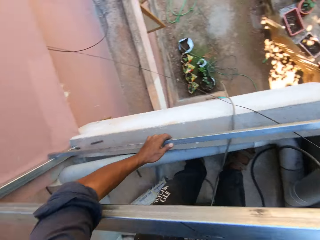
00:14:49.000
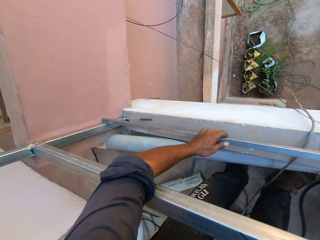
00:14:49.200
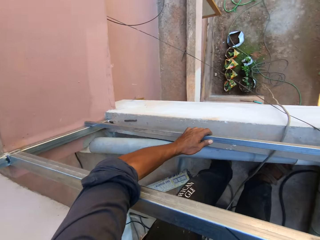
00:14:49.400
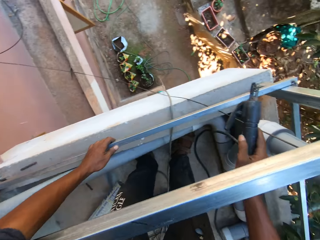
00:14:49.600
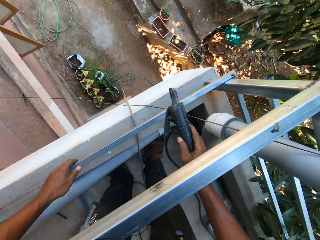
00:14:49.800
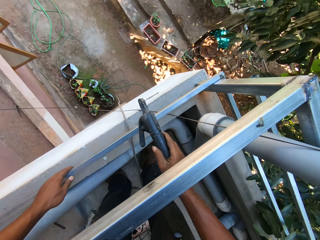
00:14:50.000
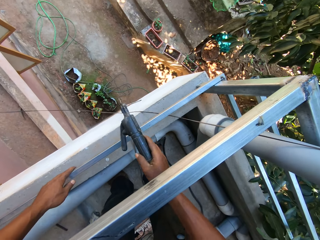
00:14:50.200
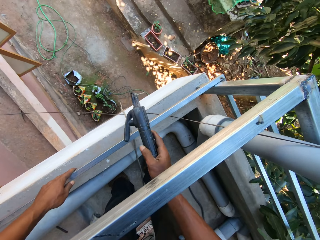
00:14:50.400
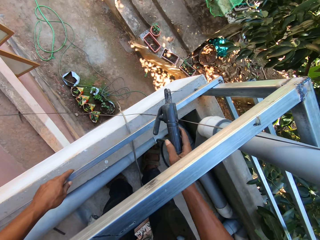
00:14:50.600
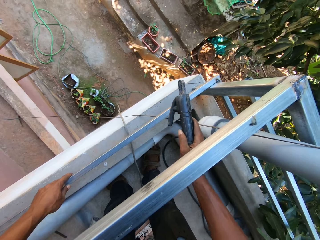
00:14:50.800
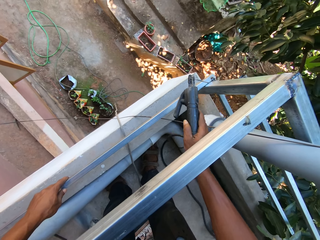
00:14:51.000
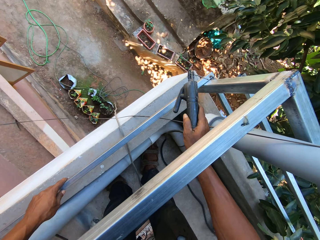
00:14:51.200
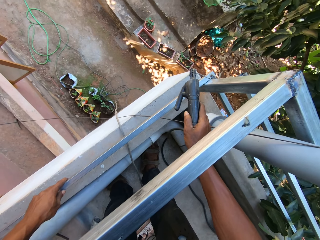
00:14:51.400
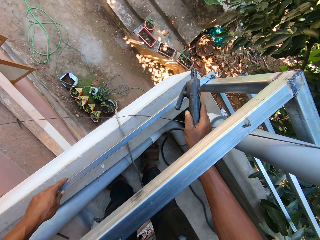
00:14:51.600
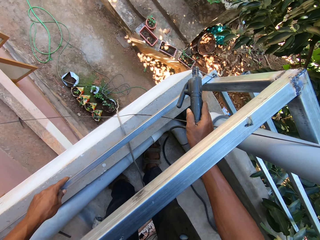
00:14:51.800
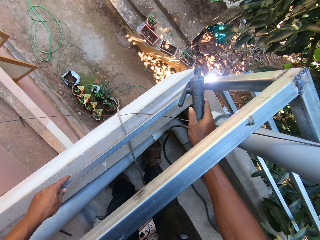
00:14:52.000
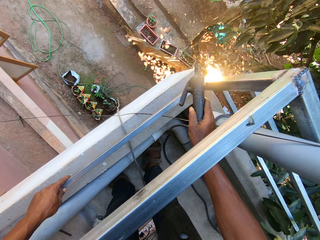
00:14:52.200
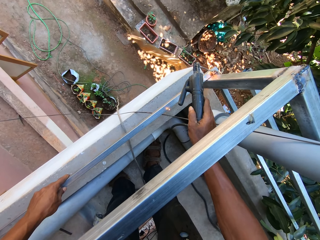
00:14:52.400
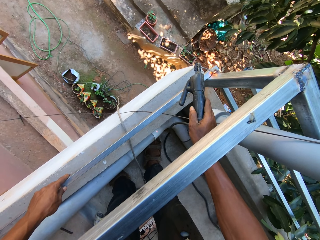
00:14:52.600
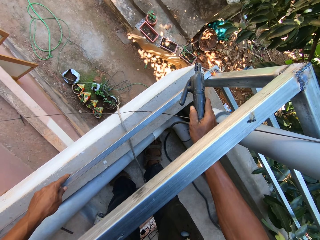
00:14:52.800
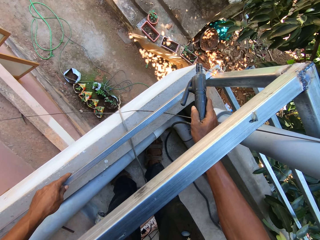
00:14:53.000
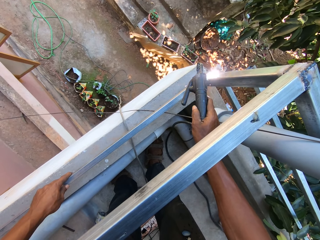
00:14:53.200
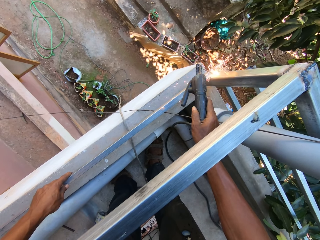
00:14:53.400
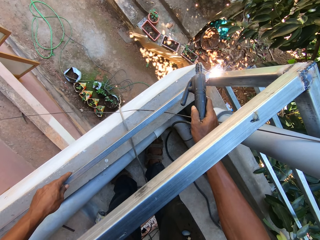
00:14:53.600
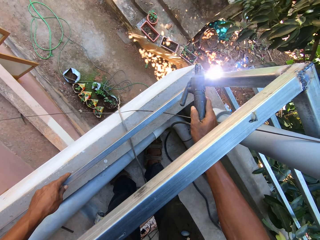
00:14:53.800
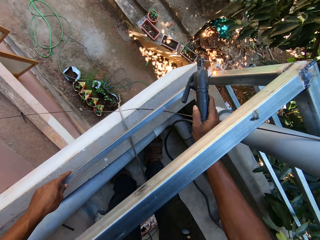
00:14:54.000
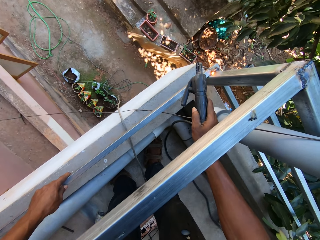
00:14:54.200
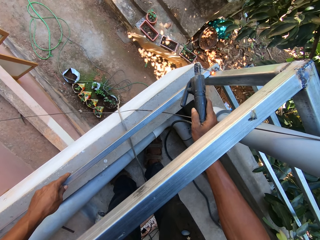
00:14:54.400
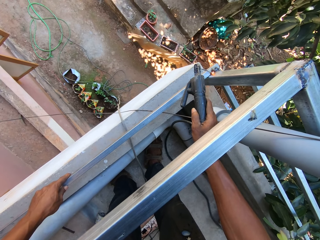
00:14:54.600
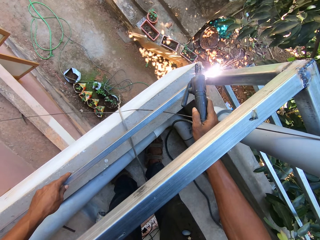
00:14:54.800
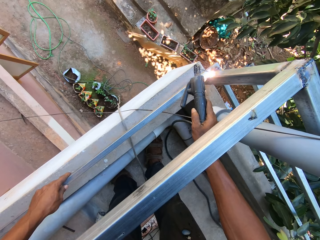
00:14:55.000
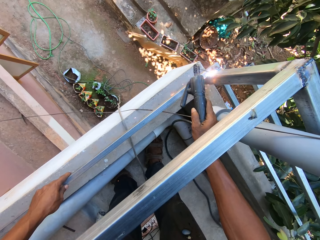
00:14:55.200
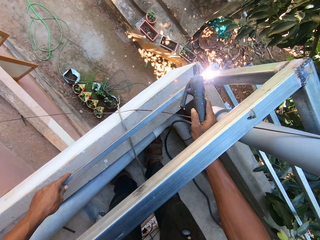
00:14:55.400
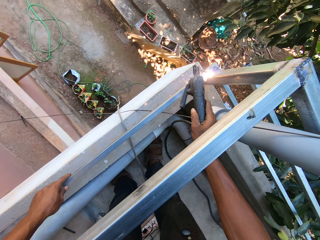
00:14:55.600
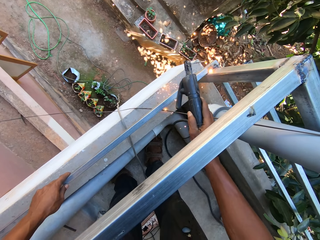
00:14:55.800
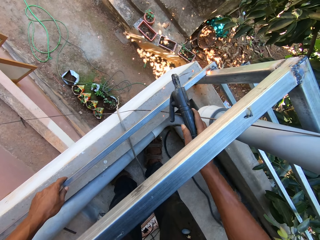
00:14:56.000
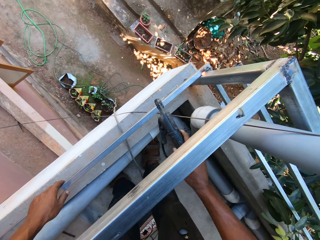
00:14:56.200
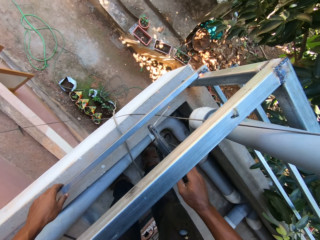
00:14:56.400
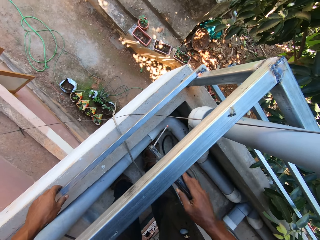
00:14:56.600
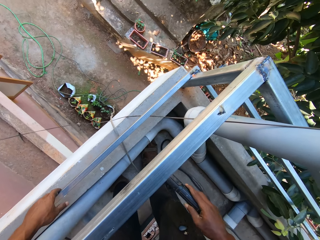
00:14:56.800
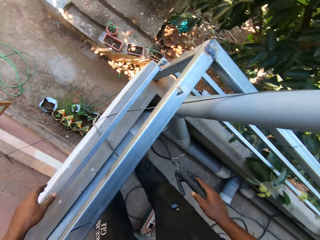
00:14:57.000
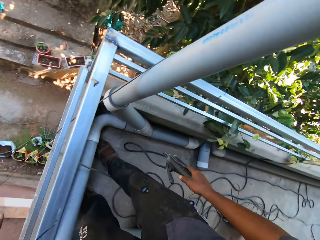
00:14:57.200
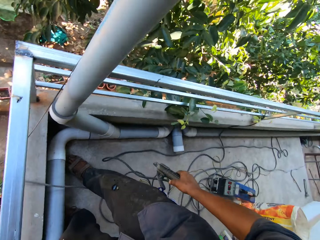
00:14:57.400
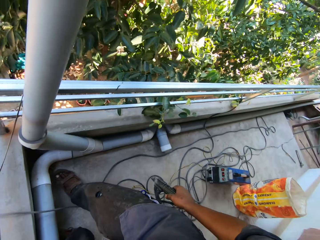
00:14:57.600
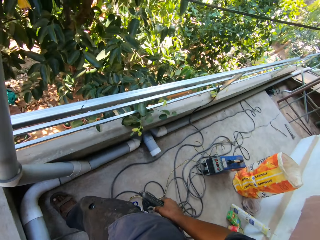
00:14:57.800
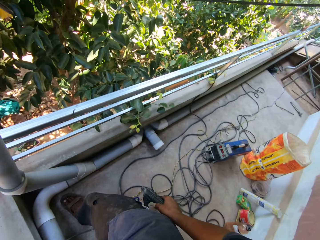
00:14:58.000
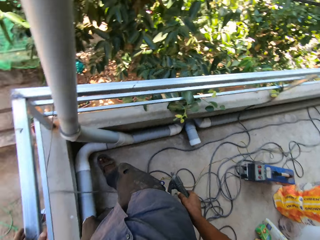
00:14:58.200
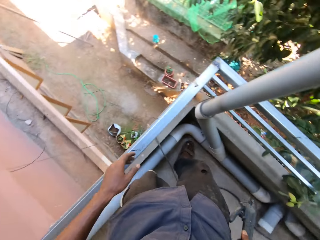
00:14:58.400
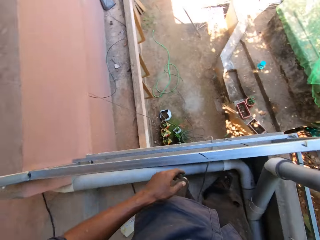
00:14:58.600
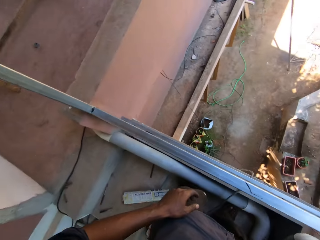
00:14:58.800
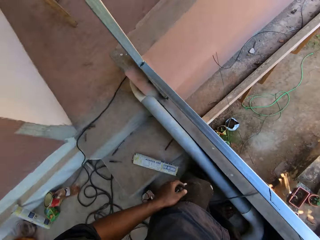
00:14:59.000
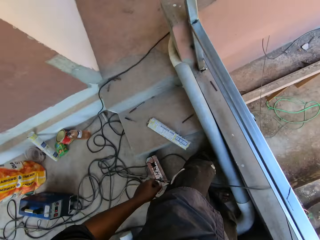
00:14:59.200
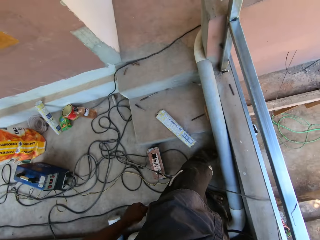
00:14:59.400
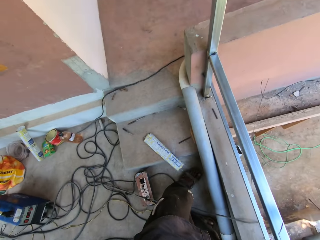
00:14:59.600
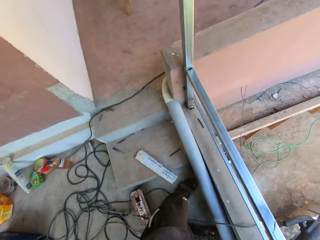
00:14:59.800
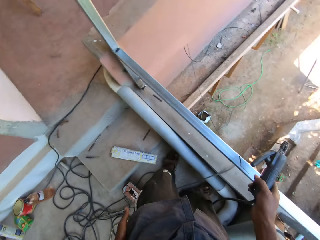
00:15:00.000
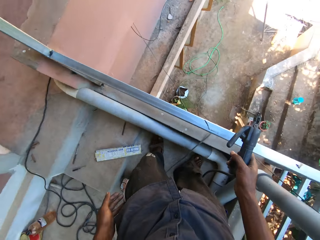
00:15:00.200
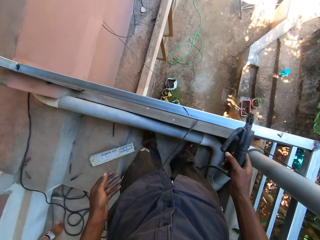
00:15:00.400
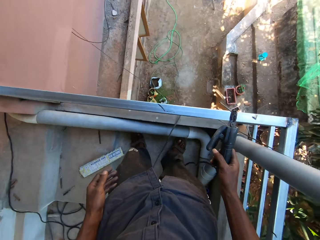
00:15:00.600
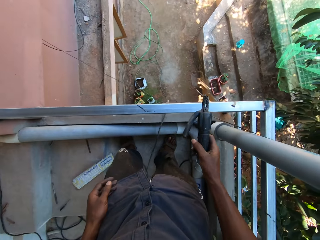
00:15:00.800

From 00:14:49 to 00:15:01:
The camera wearer welds the iron rod to the railings with the soldering iron in his right hand. He looks around.

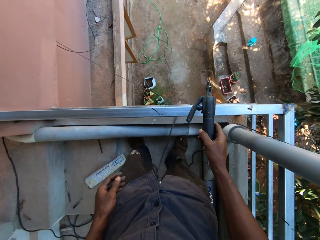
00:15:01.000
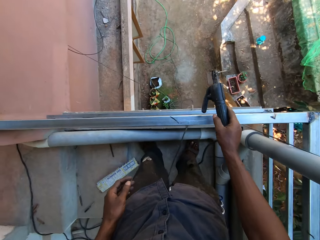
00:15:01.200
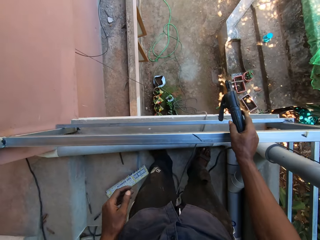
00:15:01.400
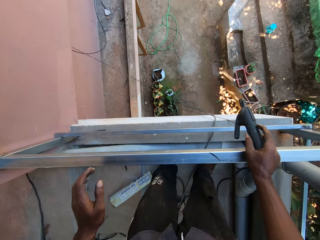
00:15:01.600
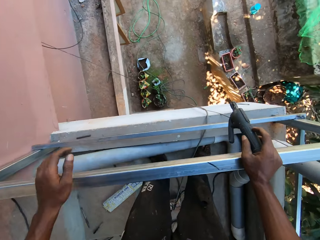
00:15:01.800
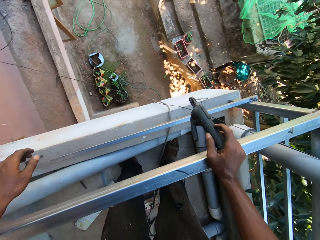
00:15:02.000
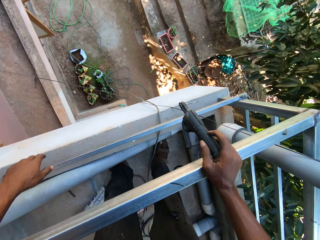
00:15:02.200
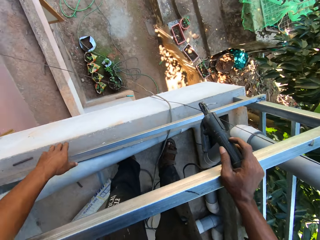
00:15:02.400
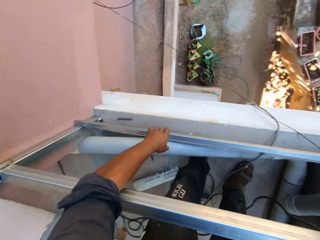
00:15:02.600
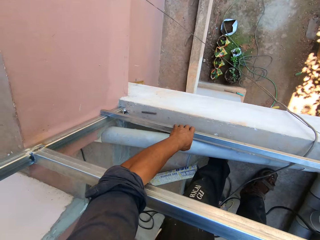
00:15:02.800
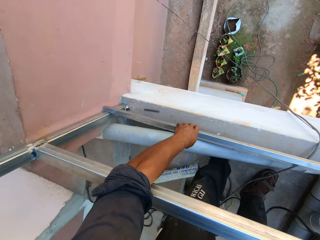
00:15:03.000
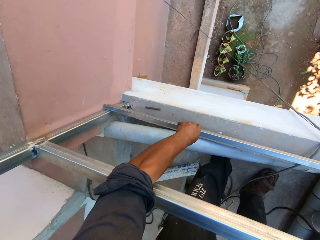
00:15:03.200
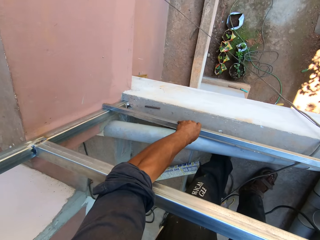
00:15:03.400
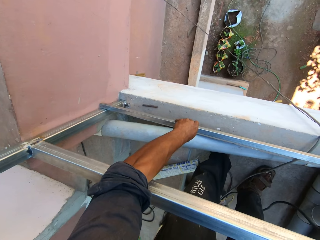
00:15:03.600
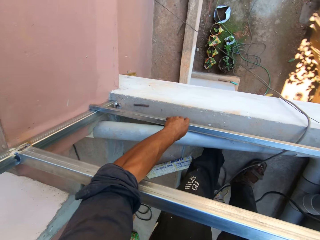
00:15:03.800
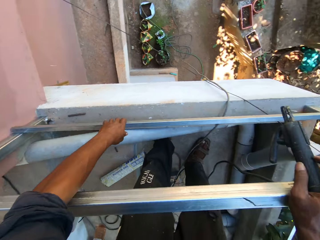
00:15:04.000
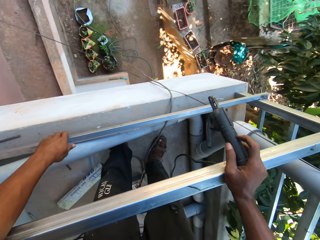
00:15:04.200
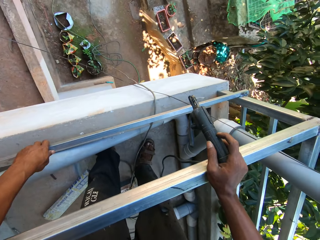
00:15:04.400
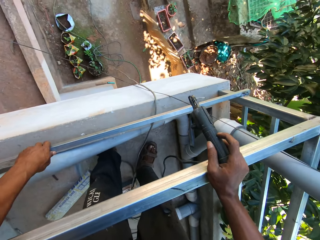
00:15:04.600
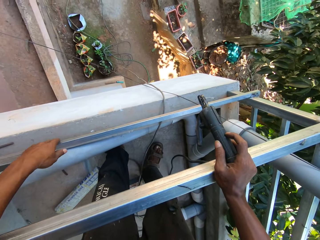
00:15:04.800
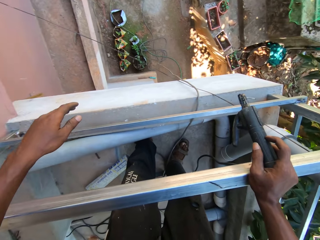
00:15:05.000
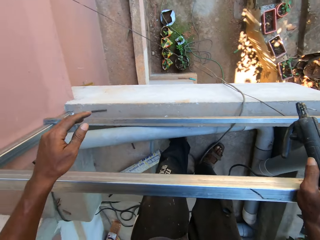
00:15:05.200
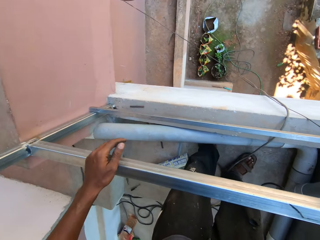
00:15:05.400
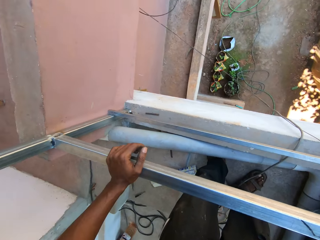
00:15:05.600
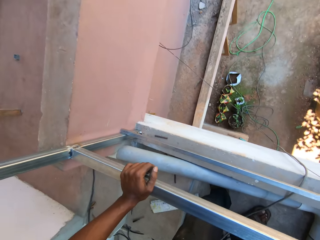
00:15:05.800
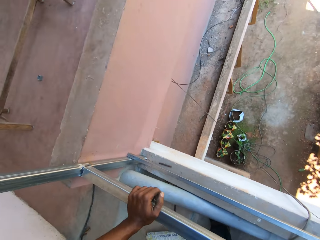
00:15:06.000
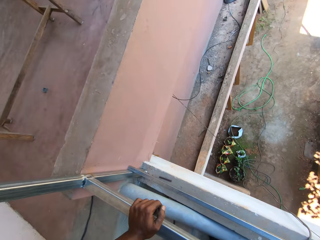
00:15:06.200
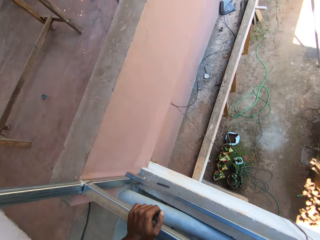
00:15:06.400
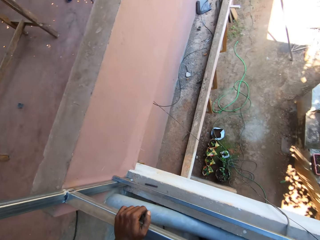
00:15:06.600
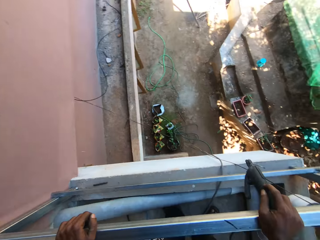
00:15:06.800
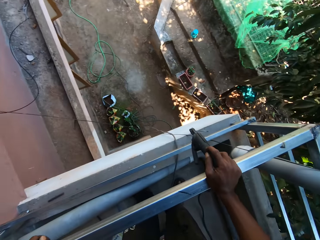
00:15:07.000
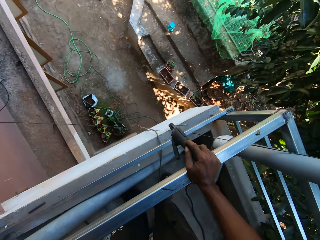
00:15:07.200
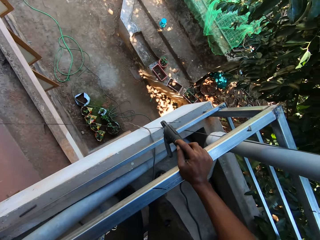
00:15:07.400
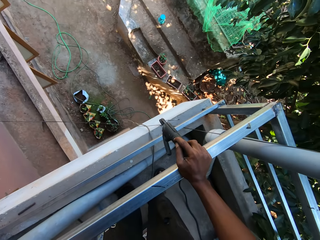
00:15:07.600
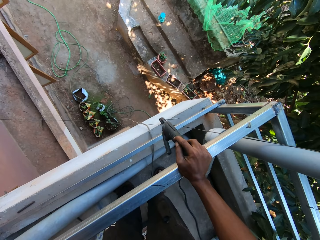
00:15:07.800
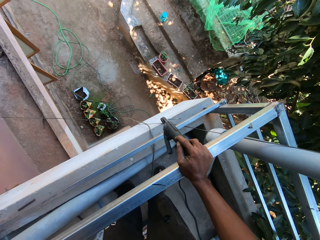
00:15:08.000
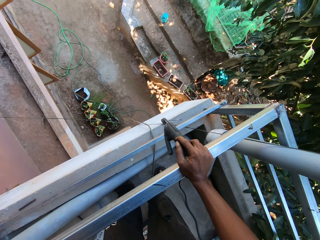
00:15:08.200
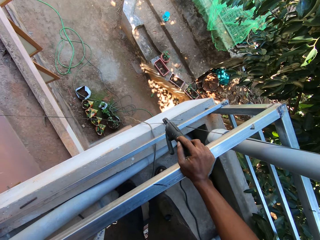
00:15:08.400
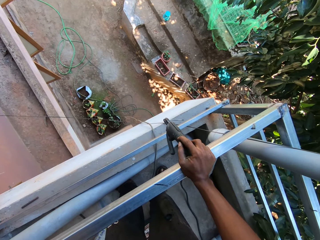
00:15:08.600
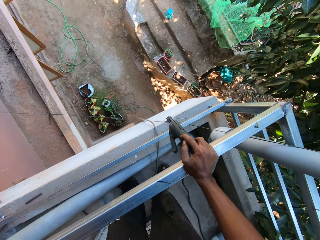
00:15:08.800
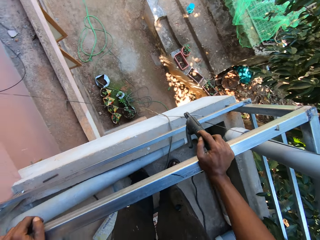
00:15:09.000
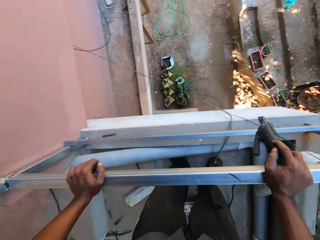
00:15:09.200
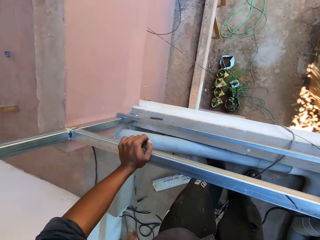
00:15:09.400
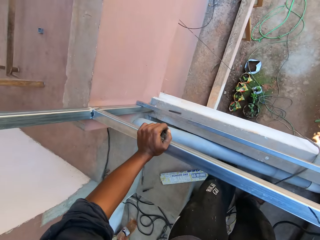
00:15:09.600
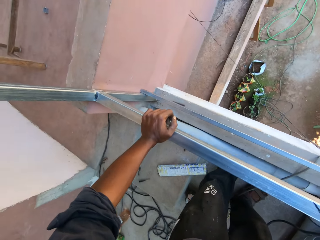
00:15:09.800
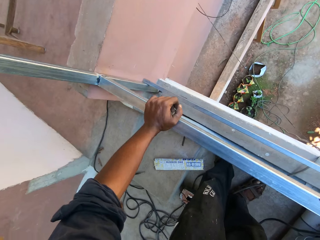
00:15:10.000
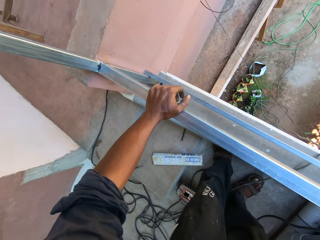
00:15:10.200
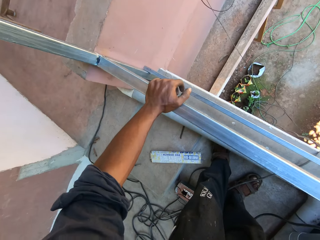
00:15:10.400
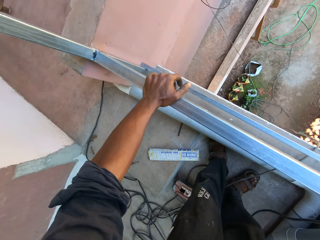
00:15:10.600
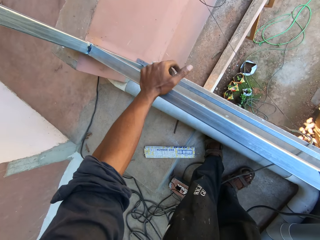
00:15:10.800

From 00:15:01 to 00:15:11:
The camera wearer touches the railings with the soldering iron in his right hand. He adjusts the steel. He touches the iron rod with his left hand. He looks around. He touches the railings with his left hand.
